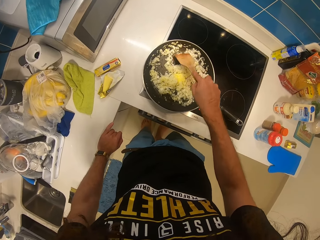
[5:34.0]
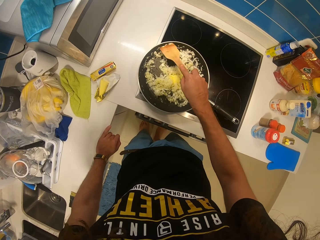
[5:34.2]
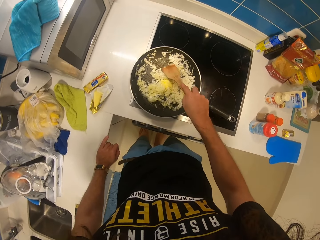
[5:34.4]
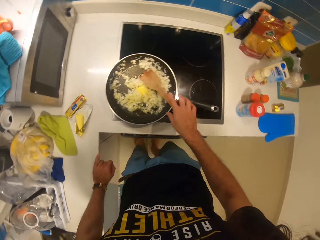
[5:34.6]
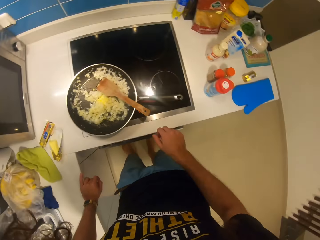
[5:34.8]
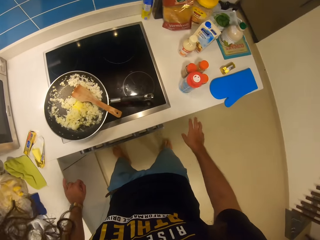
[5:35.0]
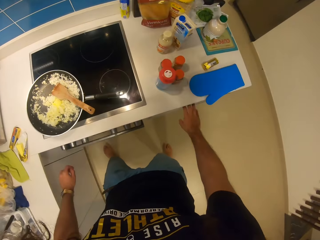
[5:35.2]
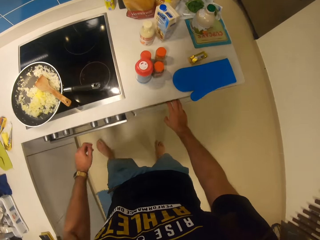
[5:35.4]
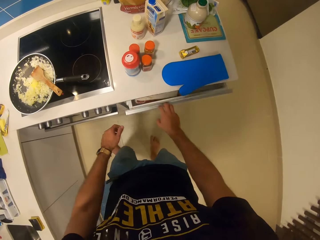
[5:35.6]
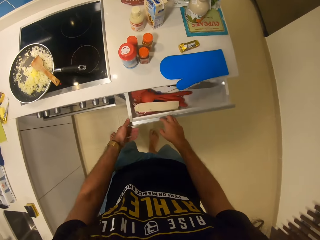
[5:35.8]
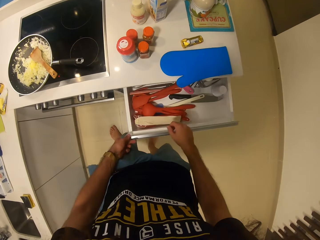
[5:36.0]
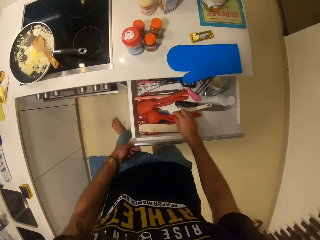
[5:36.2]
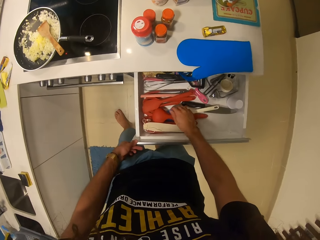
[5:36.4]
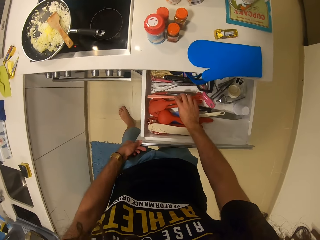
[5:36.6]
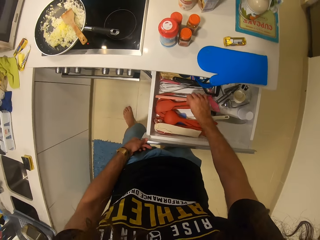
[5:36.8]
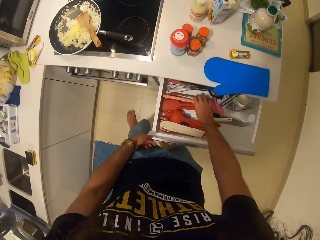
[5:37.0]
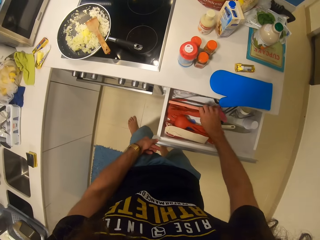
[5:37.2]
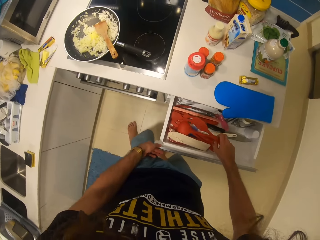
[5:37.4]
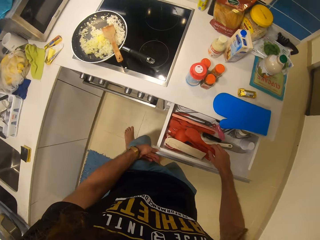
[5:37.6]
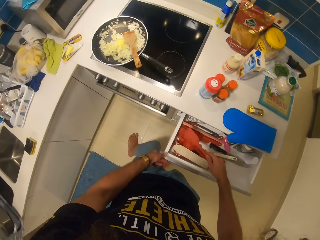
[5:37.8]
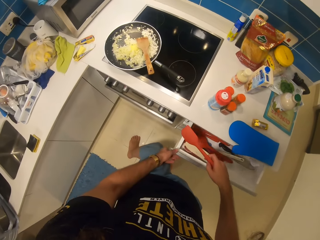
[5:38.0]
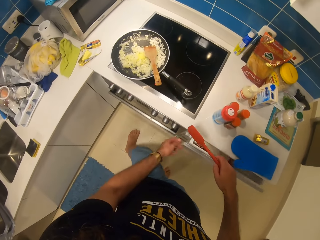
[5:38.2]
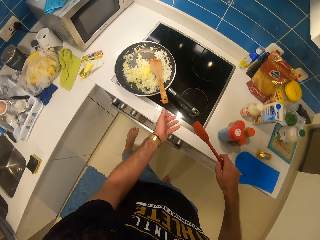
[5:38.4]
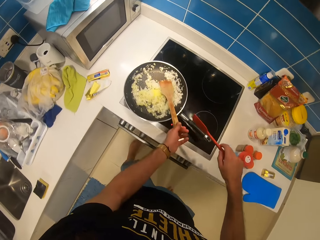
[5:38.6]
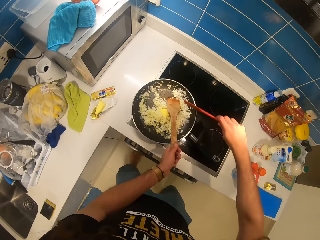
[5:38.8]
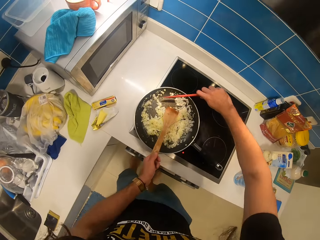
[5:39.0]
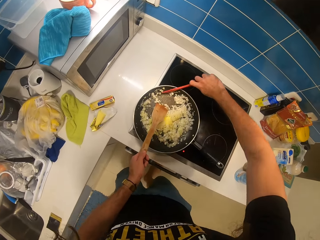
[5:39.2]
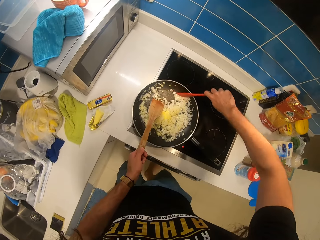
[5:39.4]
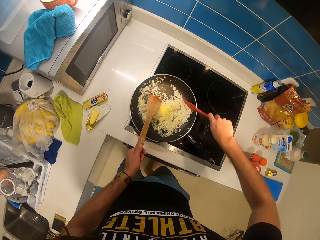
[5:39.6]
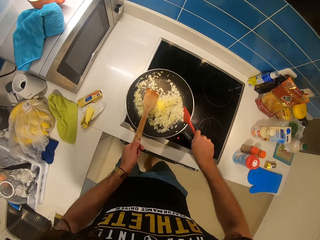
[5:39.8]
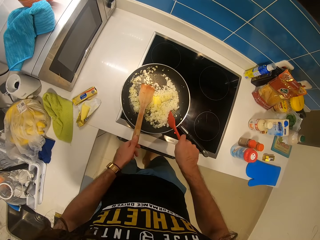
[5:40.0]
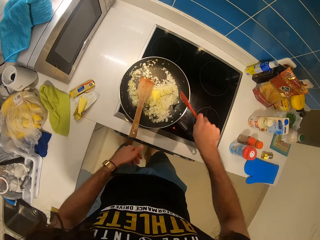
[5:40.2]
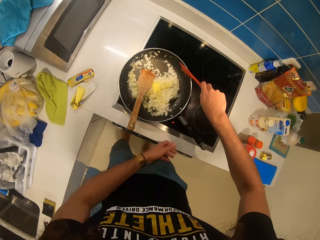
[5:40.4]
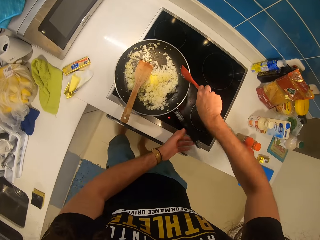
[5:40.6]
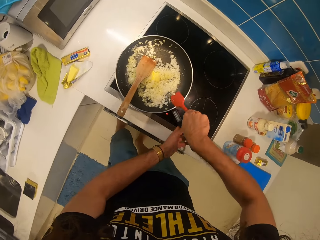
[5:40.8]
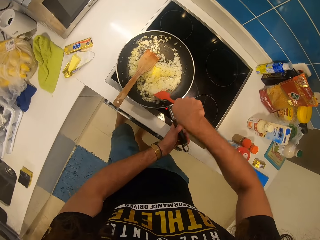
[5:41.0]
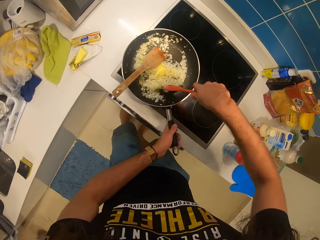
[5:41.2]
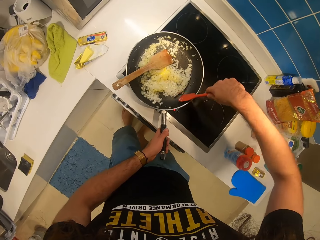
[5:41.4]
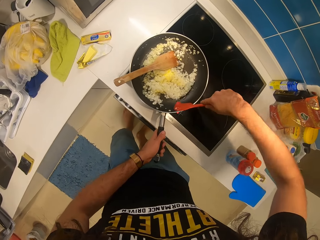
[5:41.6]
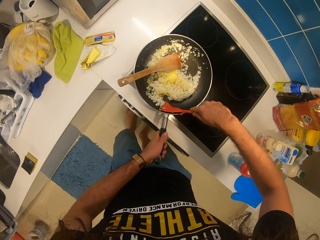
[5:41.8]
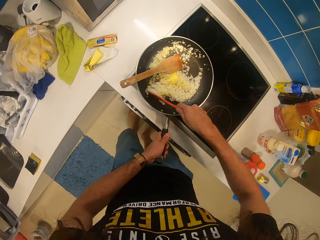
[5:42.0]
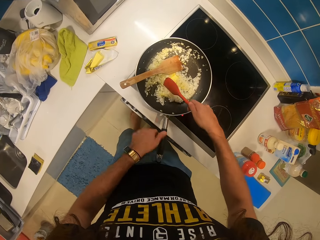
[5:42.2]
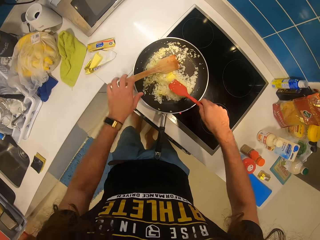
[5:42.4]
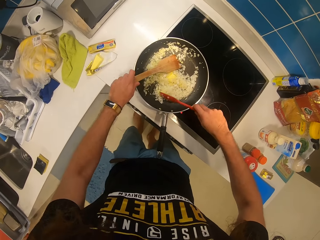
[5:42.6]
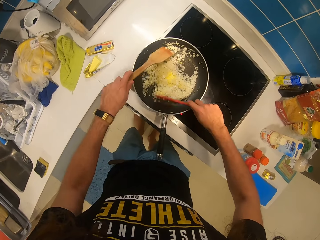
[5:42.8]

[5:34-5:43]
The camera wearer leaves the cooking stick or wooden spoon, raises a hand towards the cabinet and opens another drawer with both hands. He picks up a cooking spoon or spatula with the right hand. He holds the wooden spoon with his left hand. He stirs the rice with the spatula. He leaves the cooking stick with the left hand, holds the sauce pan handle with the left hand and raises a hand towards the cooking stick.

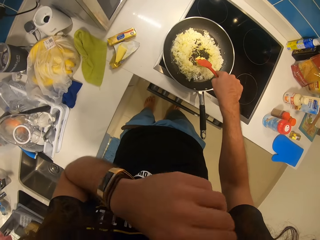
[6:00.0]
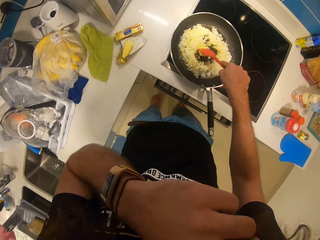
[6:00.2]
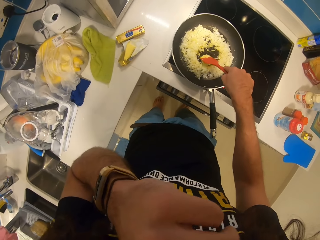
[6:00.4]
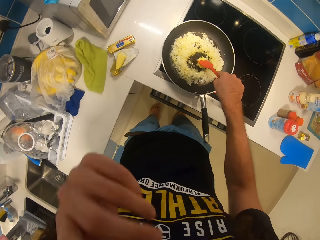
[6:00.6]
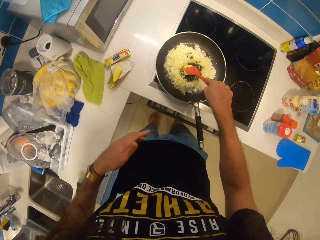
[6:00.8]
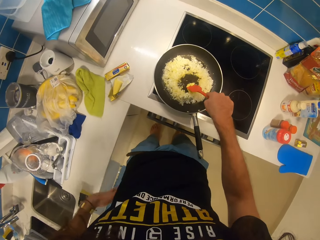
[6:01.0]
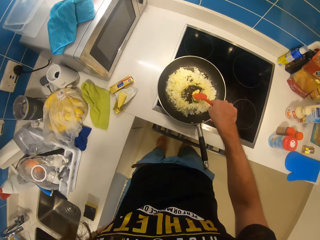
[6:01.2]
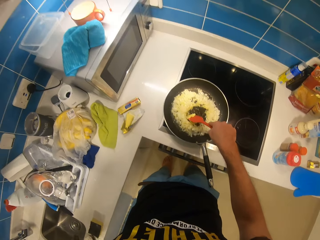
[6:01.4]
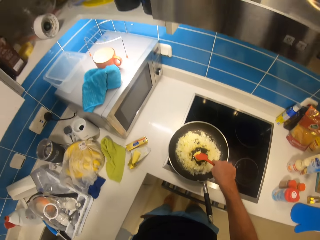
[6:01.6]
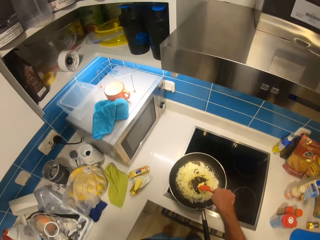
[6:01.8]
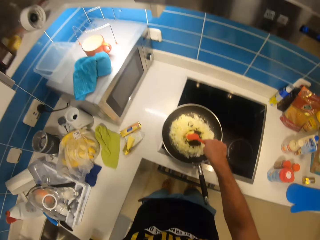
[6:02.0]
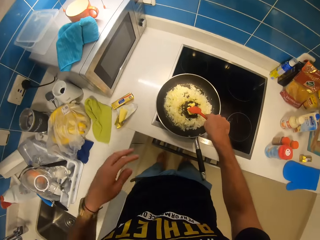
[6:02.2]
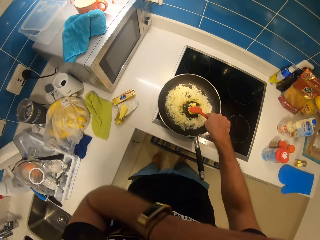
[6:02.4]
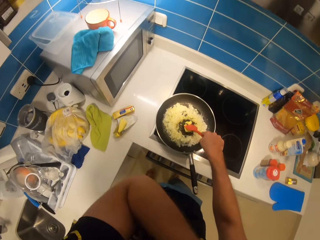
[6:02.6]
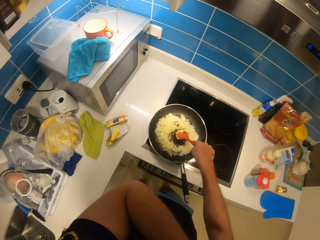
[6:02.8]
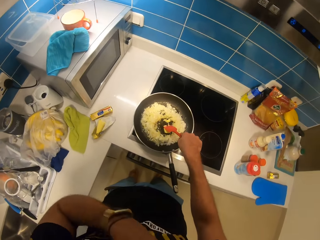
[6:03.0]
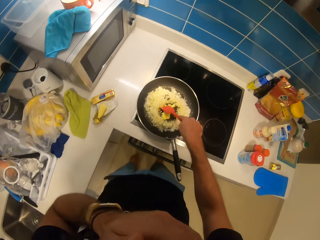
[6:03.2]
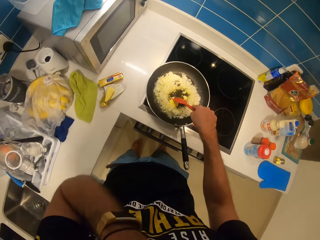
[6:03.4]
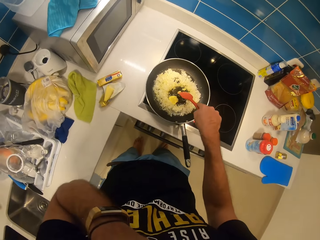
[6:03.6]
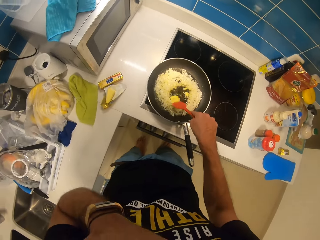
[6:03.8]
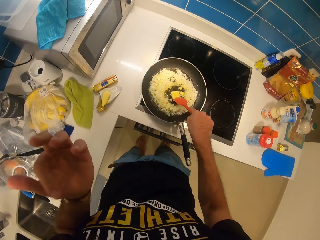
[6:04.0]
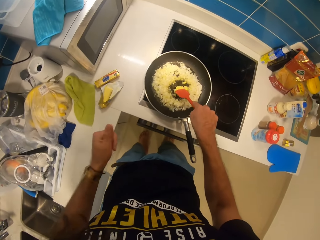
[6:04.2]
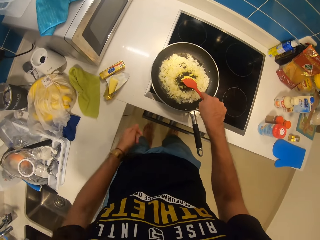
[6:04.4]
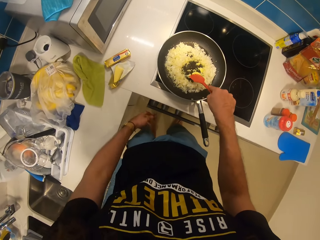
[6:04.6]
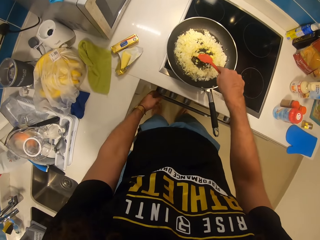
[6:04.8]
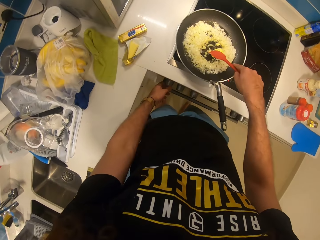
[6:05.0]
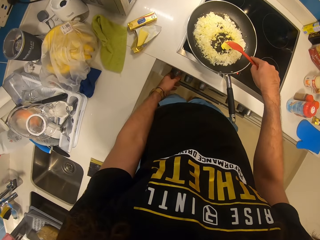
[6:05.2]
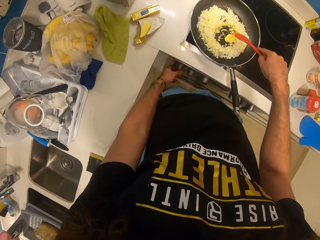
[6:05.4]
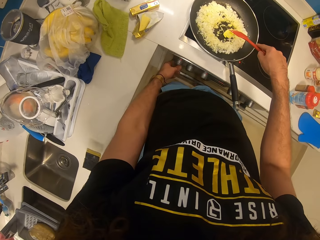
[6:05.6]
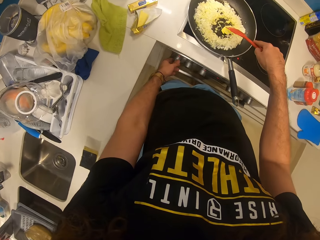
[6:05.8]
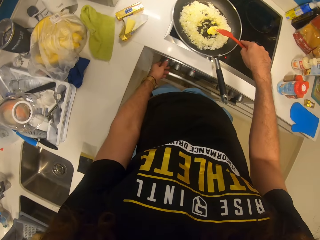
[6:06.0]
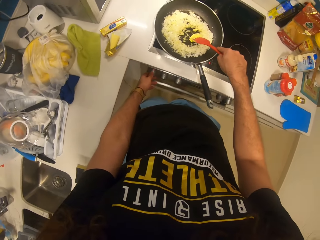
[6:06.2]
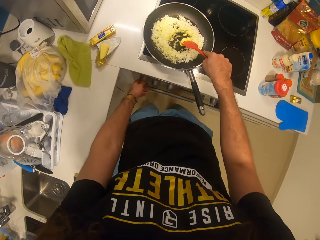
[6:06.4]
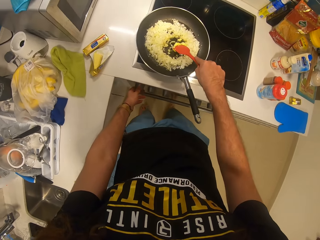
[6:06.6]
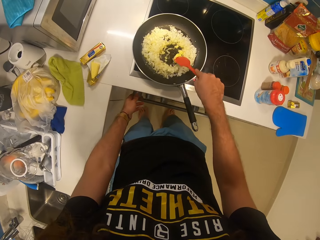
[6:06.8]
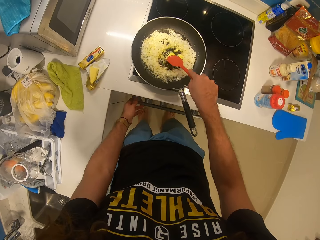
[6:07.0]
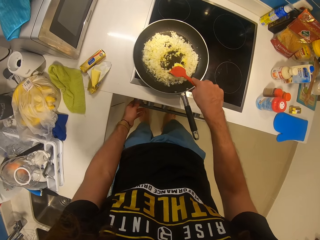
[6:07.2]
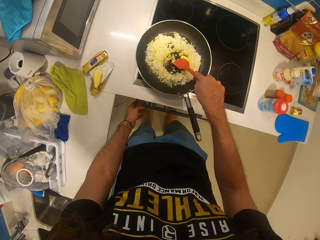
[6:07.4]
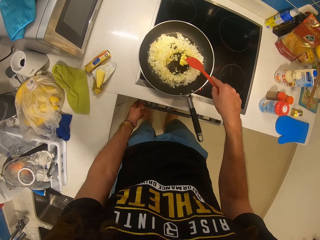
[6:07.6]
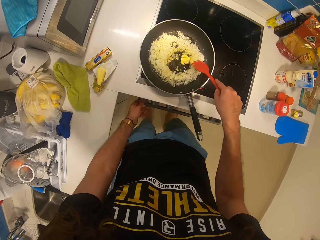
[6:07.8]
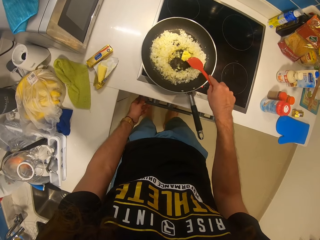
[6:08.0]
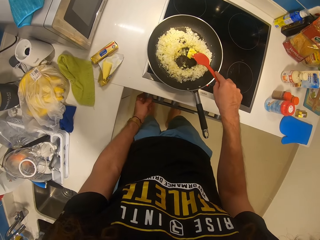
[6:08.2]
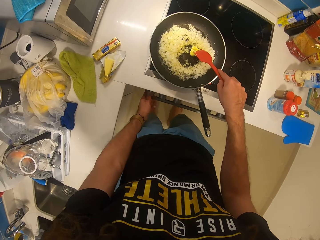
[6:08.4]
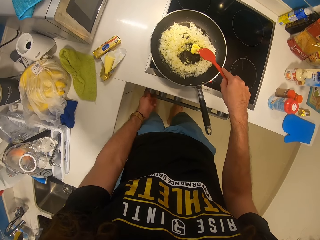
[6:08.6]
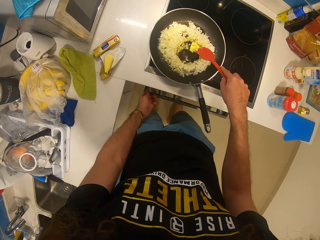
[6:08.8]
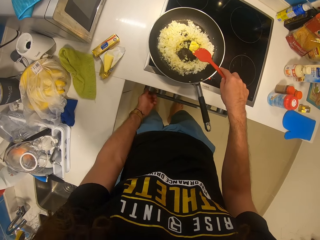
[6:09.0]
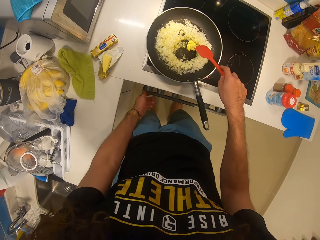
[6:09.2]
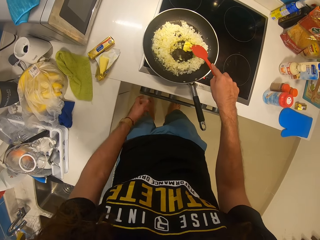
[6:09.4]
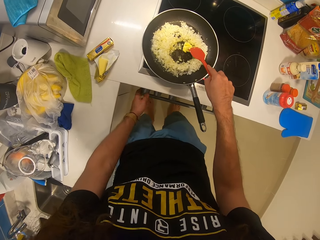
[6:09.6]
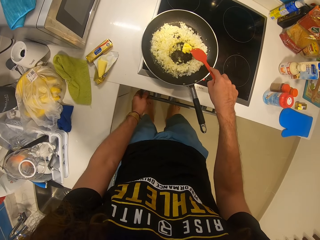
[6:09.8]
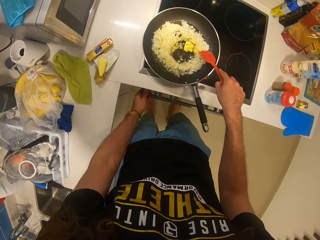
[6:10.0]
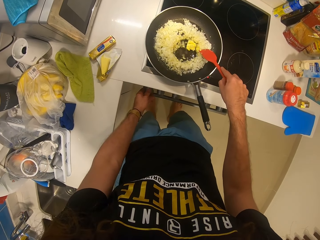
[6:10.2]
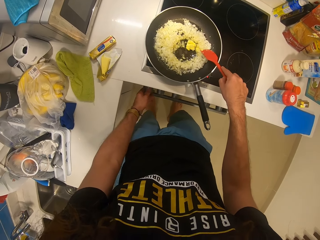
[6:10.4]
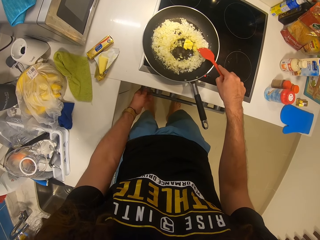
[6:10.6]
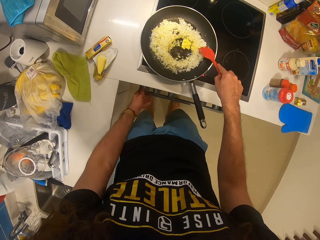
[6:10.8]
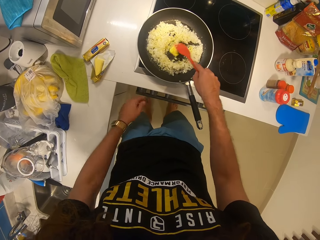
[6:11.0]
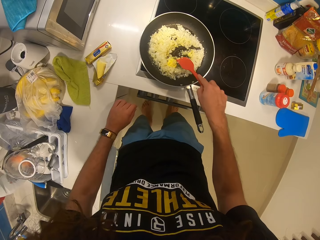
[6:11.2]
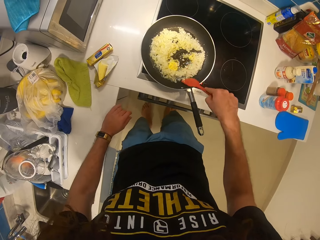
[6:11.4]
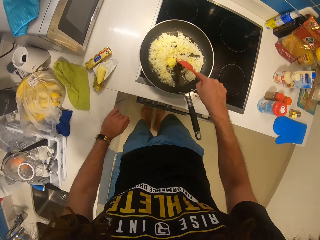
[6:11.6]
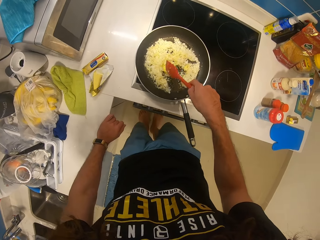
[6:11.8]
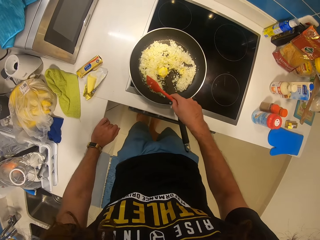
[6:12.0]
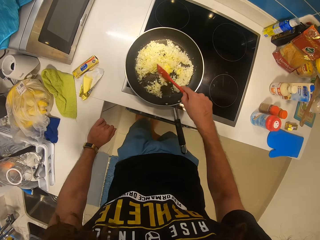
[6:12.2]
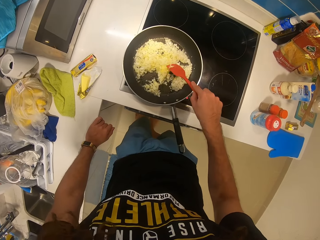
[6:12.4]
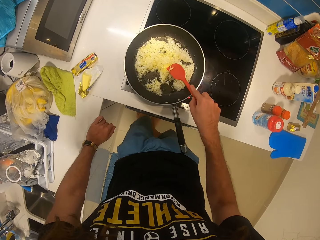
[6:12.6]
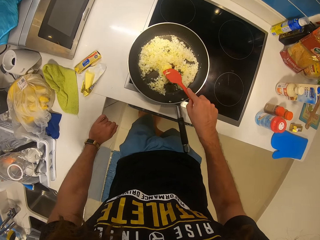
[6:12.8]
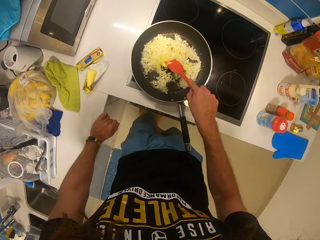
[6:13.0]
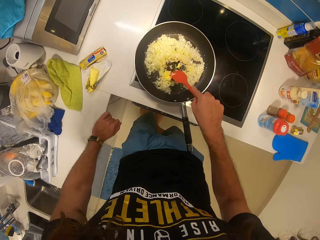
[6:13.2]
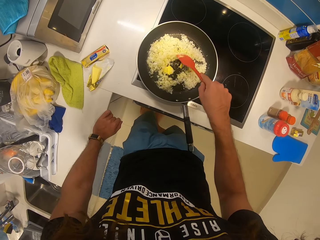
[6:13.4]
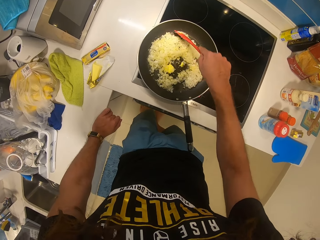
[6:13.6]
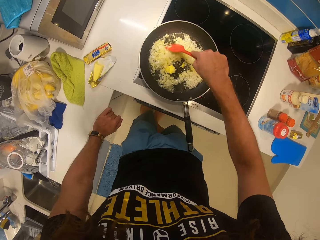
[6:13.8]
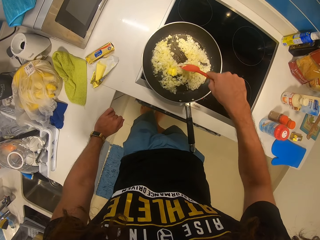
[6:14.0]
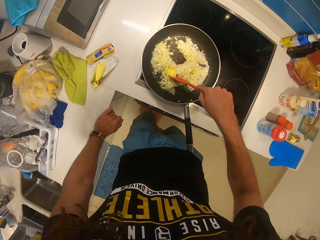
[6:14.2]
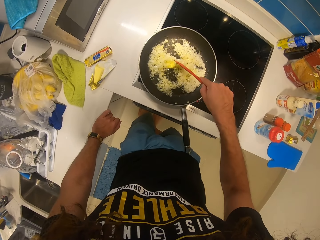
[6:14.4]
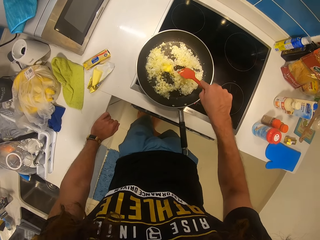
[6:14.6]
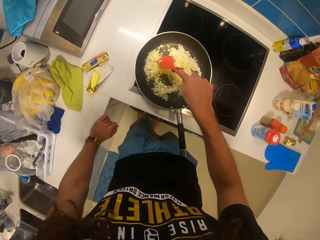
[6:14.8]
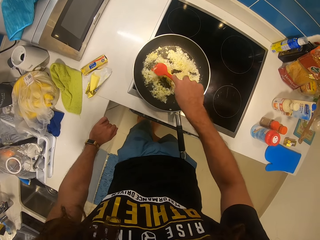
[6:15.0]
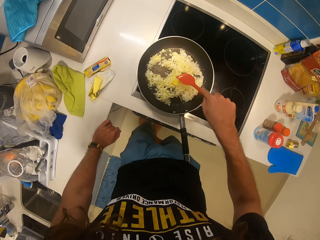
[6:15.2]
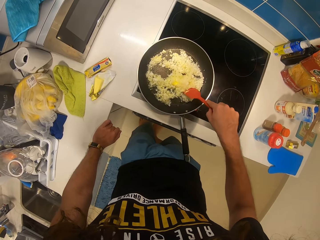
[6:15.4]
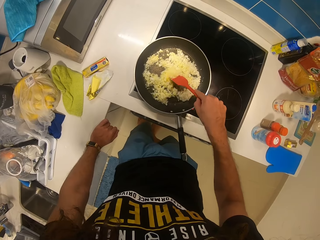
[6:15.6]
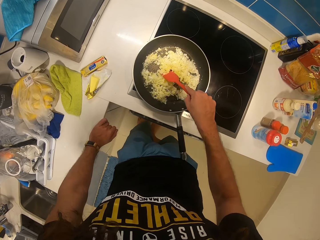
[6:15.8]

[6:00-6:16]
The camera wearer touches his nose with his left hand. He withdraws the hand from the face and stirs the food. He raises a hand towards the stove and regulates the burner with his left hand. He withdraws the left hand from the stove, places the hand on the countertop and stirs the food.
